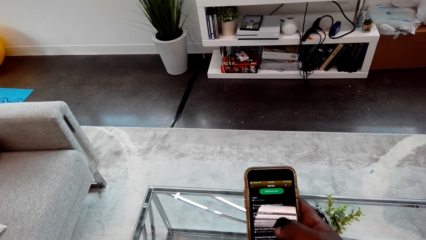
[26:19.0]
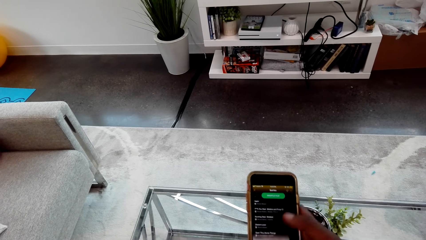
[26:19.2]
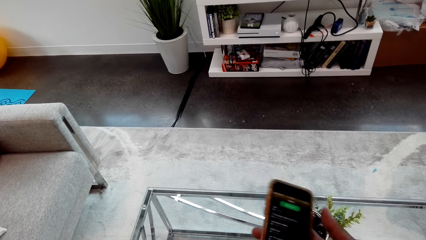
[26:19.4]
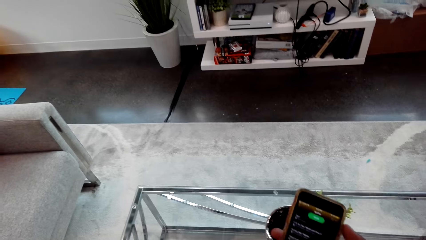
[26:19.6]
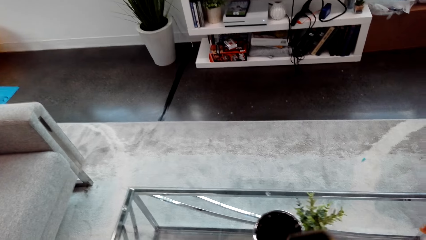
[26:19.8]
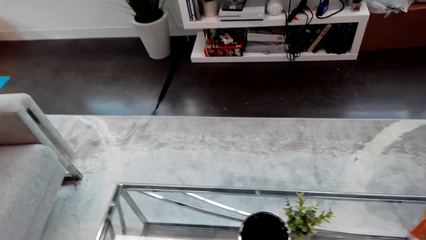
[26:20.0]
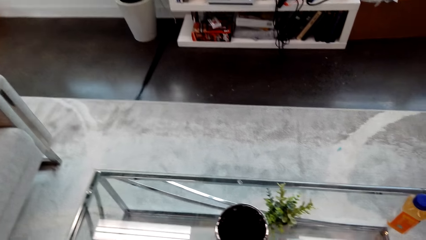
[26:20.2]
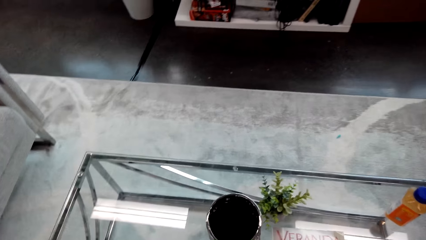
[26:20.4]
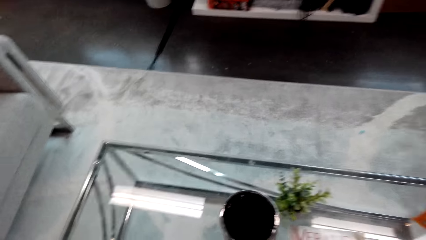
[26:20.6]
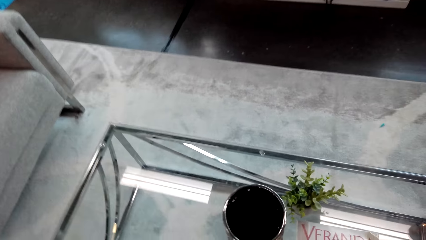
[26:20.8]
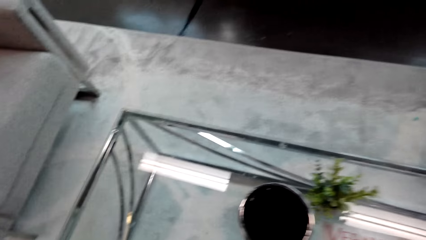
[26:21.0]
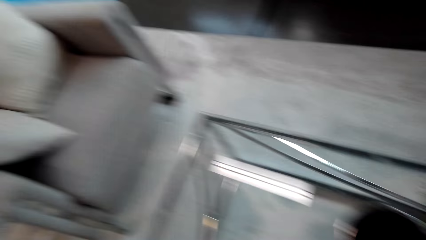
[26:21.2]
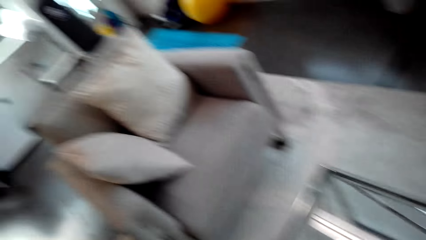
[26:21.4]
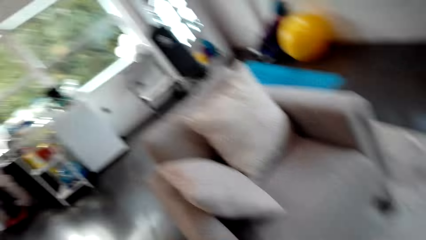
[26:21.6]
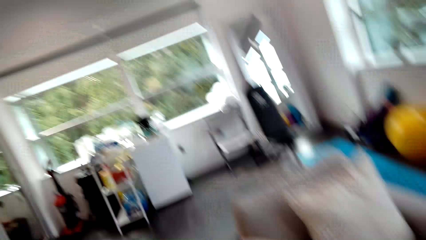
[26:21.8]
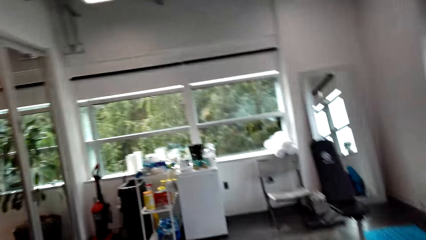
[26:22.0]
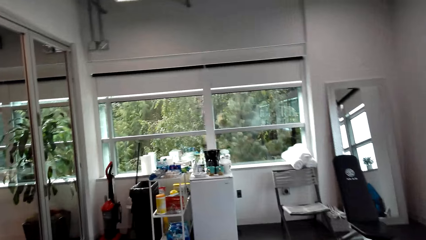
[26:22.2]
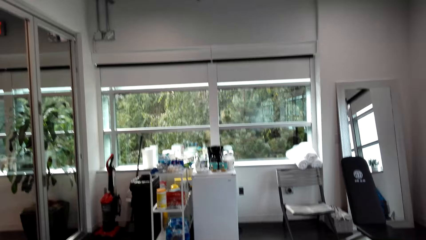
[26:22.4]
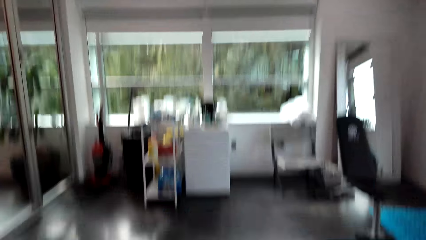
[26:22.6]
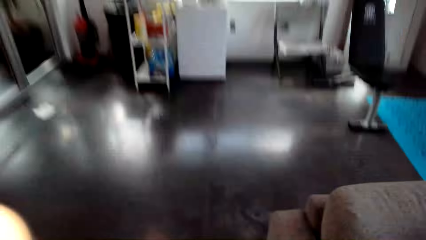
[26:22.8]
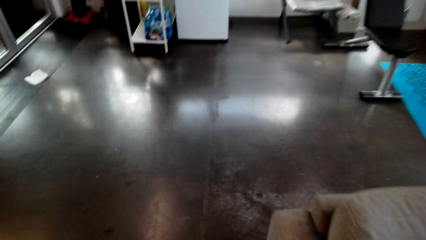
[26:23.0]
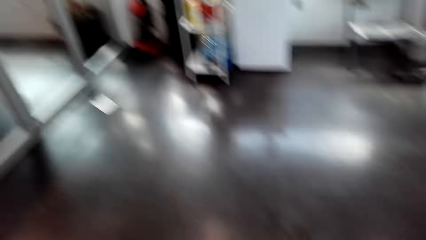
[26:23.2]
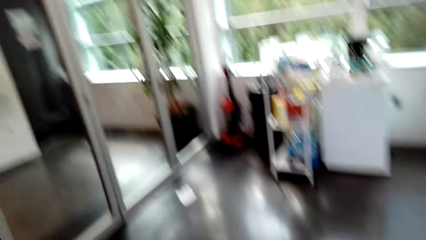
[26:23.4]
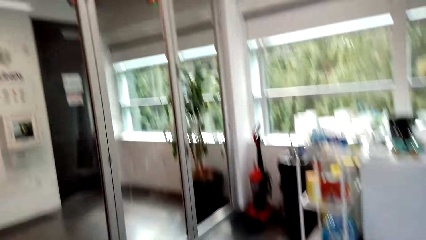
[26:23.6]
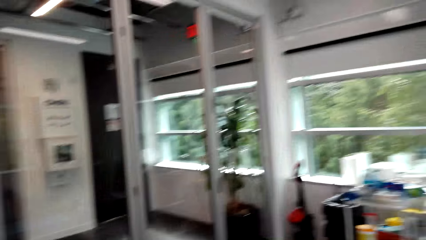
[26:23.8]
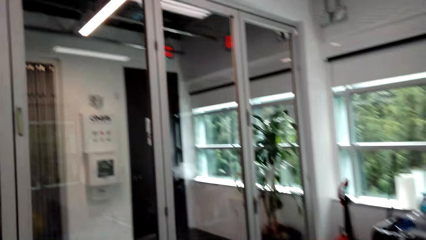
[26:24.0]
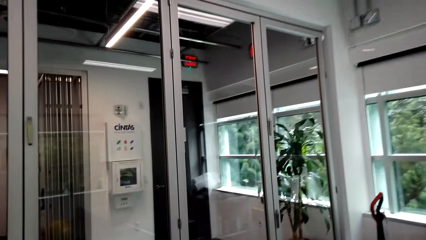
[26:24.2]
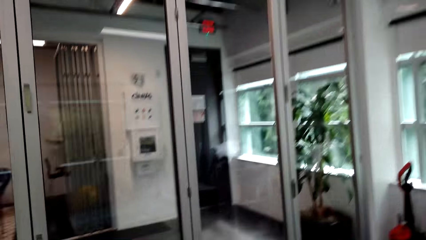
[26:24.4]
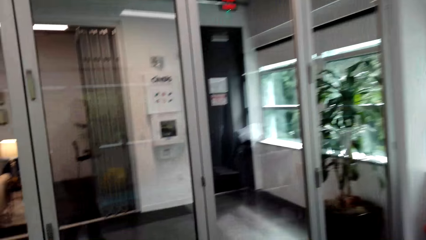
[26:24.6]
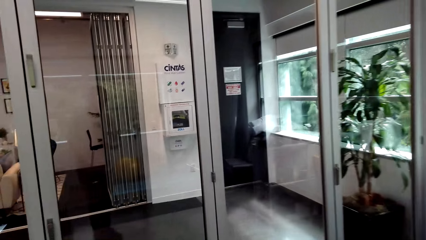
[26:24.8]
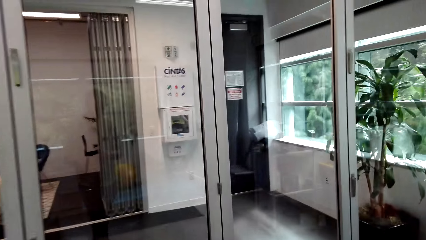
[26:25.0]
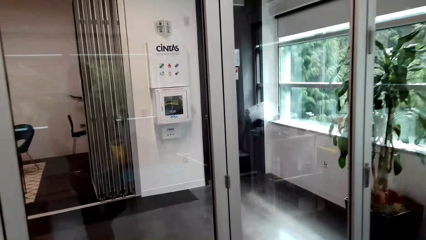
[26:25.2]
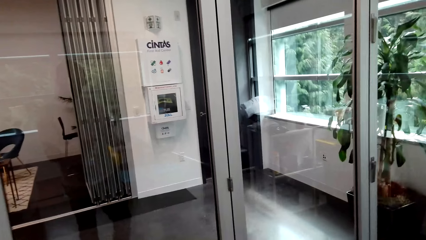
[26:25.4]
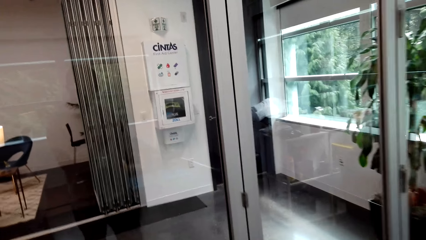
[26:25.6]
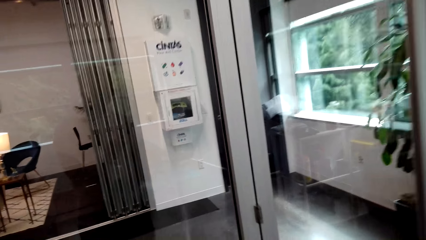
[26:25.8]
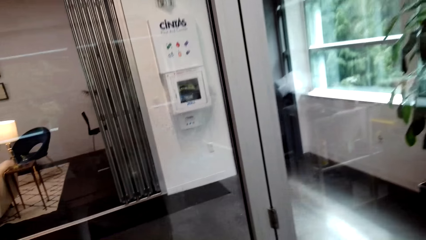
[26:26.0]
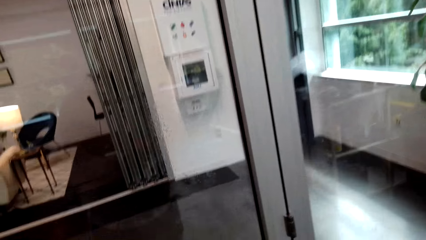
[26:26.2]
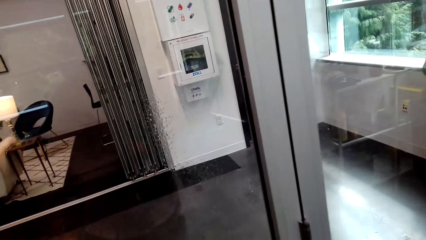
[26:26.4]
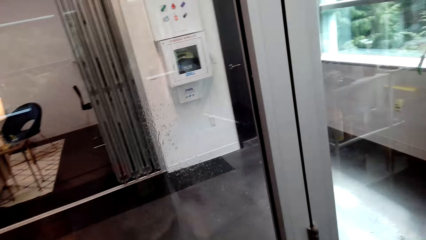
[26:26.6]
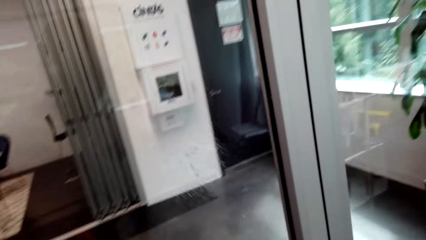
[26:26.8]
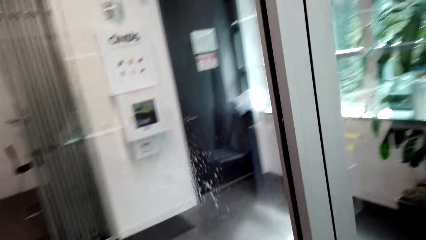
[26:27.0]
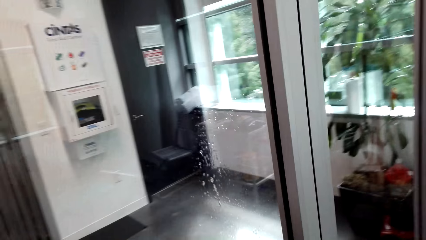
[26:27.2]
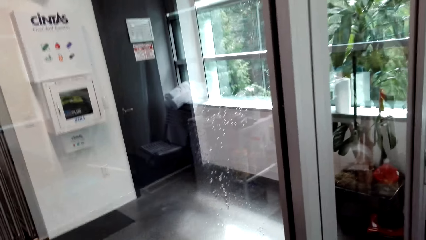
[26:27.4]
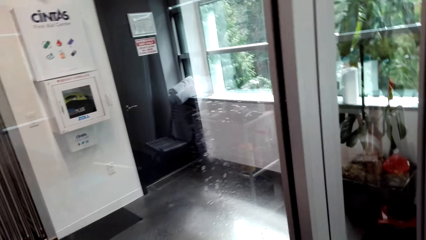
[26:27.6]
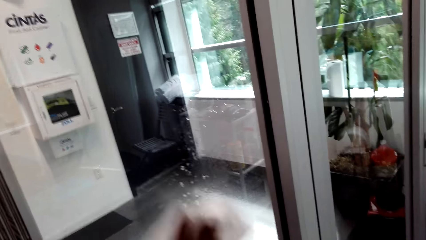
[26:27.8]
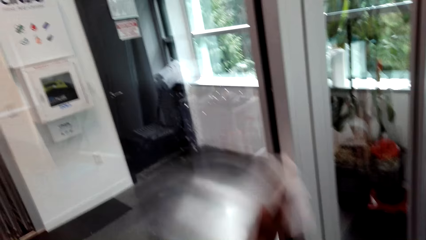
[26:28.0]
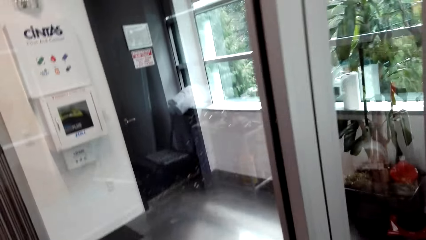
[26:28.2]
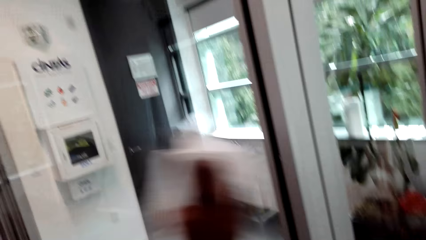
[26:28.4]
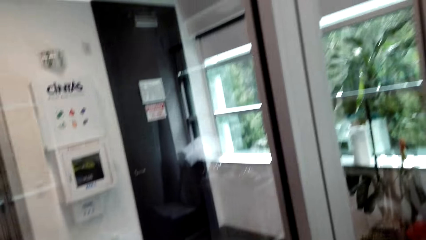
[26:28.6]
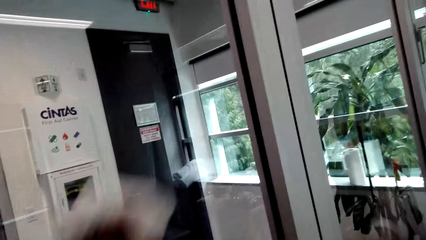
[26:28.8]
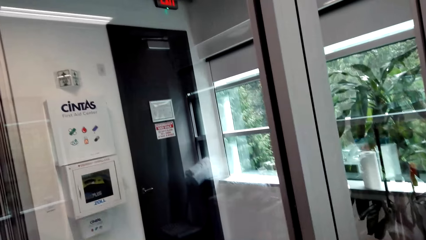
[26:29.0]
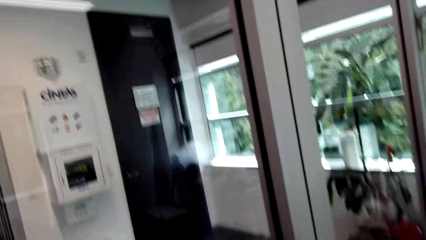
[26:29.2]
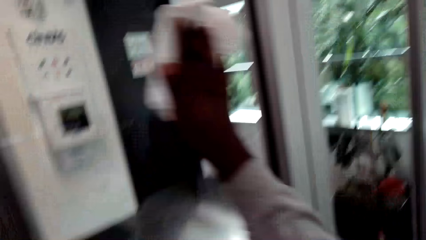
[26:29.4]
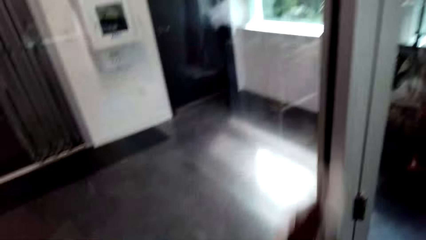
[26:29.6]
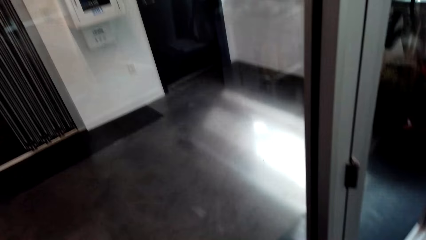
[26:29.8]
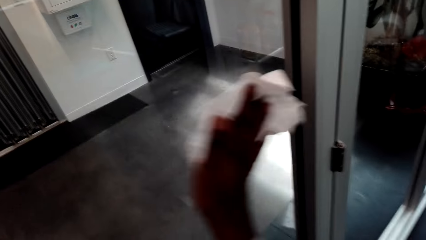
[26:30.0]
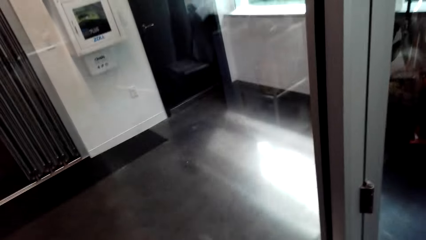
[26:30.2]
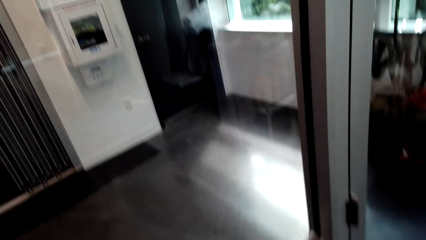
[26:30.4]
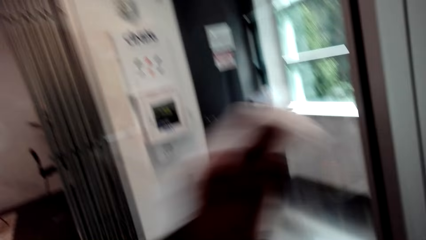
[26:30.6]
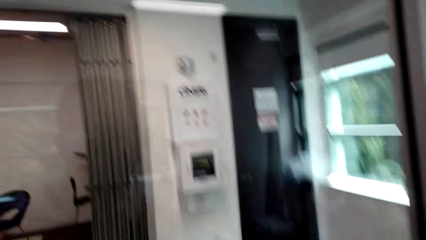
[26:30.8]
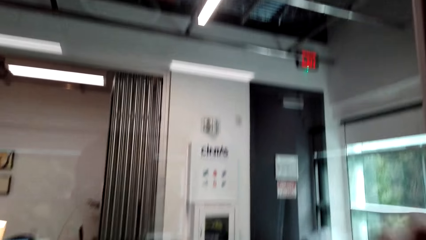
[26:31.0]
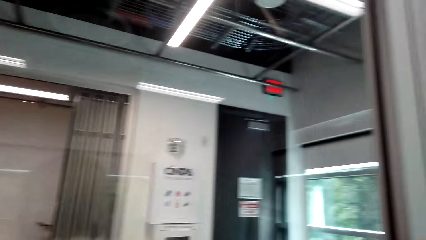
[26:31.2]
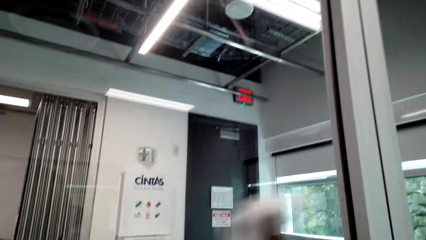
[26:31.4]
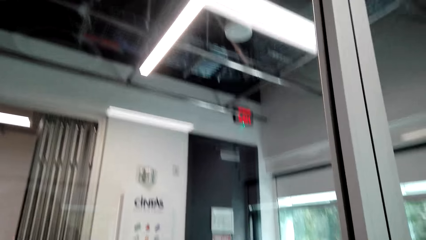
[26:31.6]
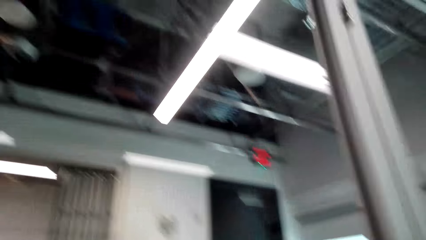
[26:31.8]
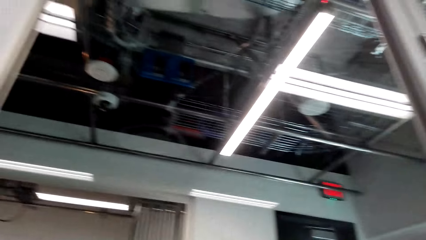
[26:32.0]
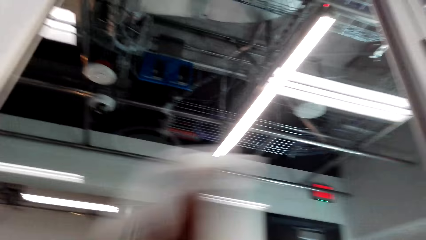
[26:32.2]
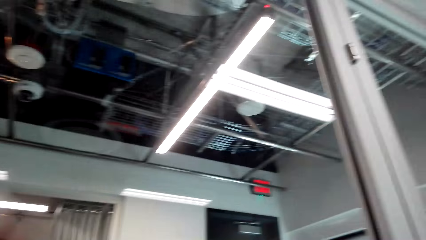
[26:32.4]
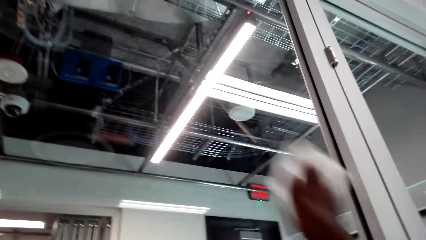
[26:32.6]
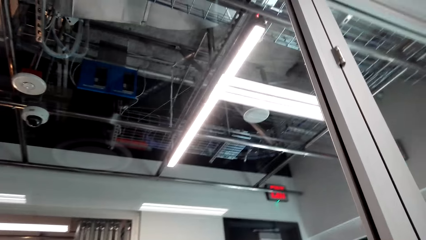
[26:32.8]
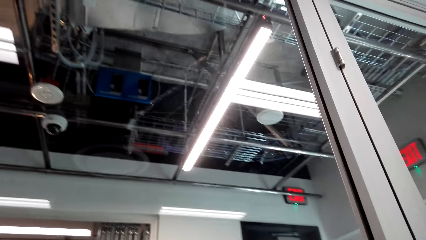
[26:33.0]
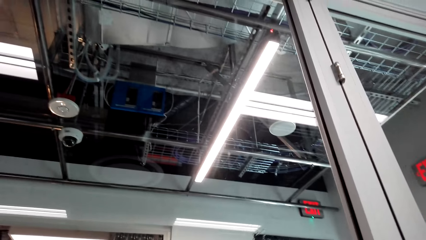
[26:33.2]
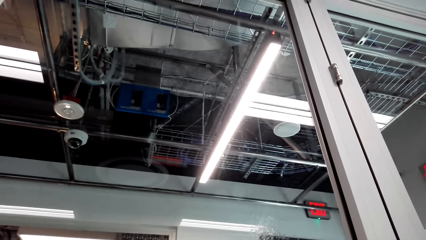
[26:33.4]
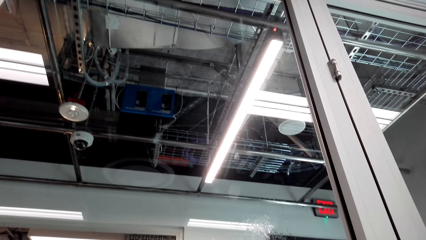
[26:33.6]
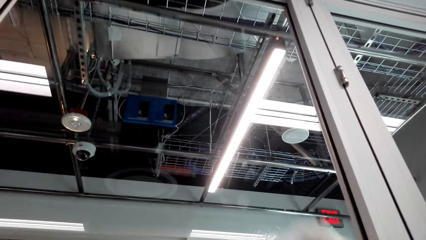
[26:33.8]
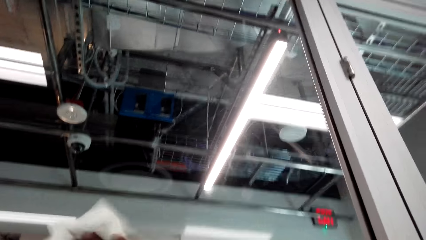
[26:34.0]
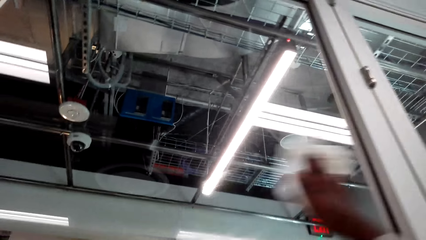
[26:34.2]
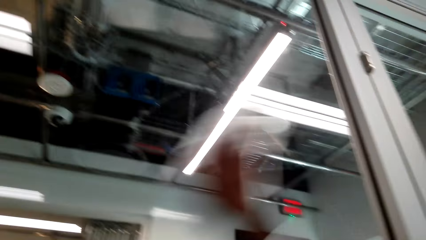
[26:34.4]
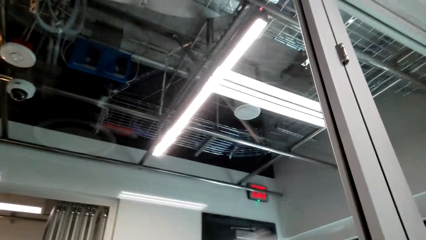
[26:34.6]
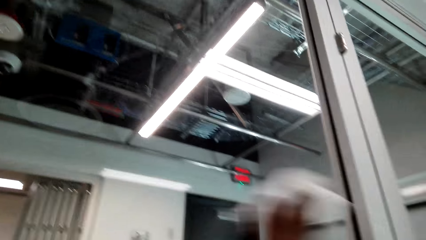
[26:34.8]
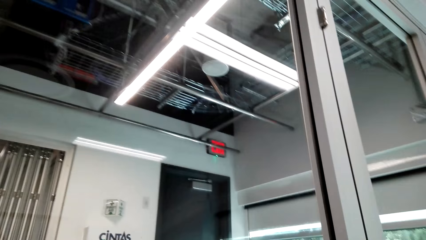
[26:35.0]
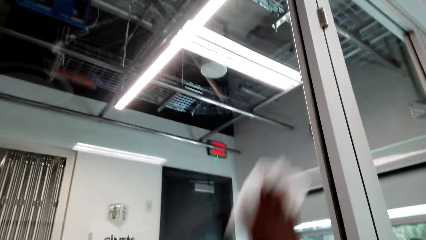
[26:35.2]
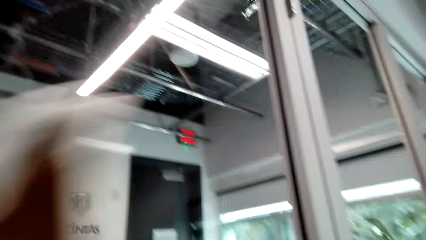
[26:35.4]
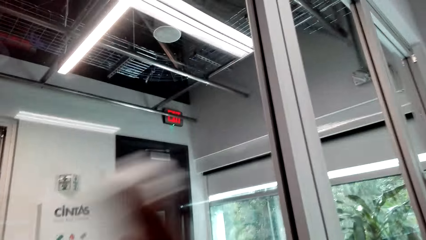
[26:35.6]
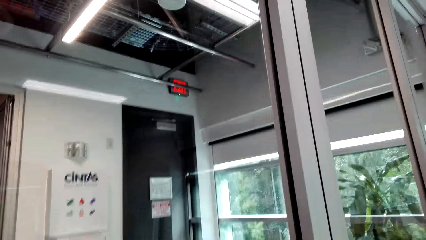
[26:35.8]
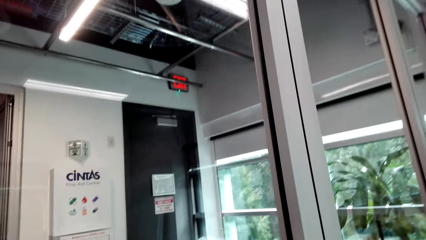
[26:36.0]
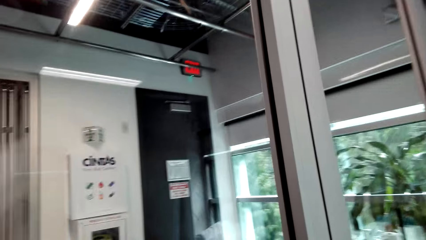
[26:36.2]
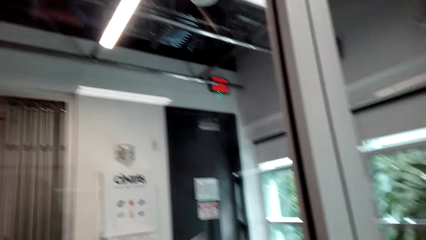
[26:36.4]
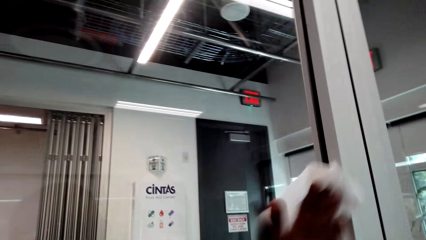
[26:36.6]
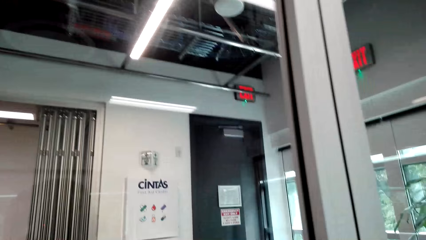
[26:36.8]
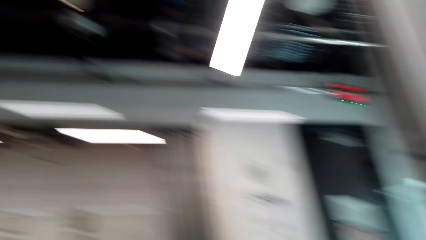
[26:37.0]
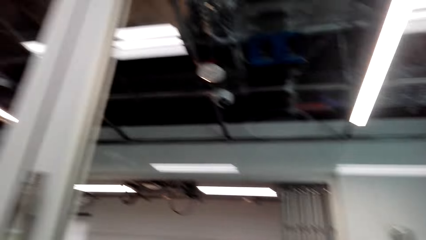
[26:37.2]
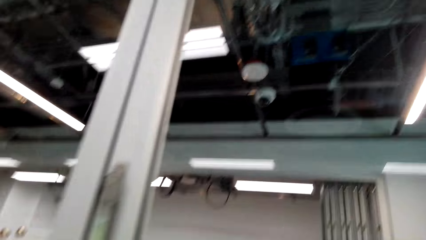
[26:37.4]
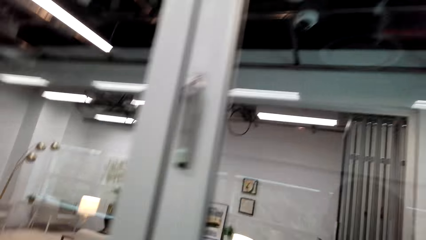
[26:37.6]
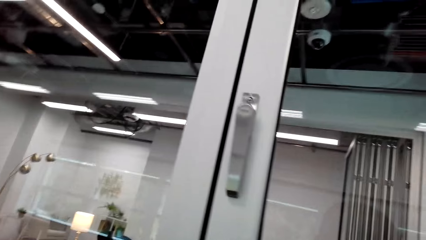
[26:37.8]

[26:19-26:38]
The camera wearer puts the mobile phone on the table. They walk around the room. They spray the glass door. They wipe the door with a paper towel.
